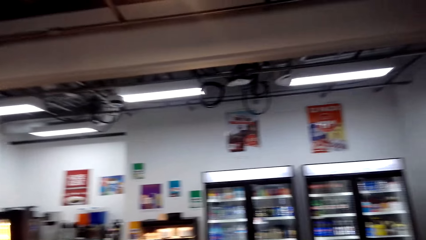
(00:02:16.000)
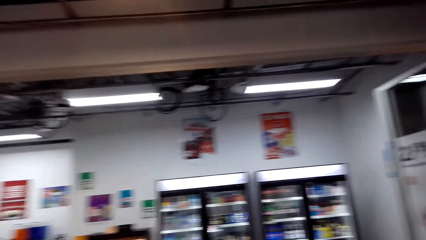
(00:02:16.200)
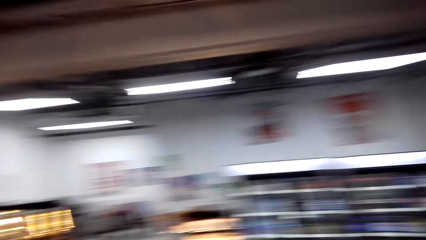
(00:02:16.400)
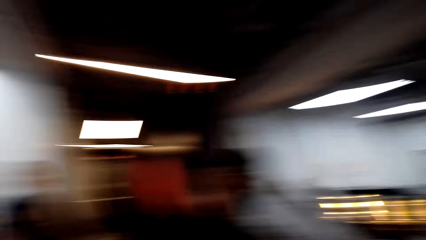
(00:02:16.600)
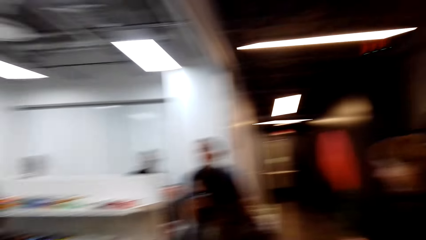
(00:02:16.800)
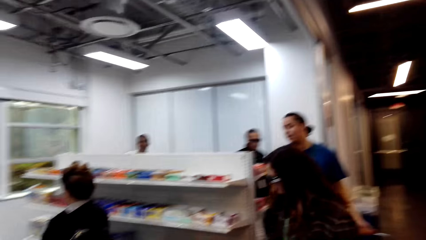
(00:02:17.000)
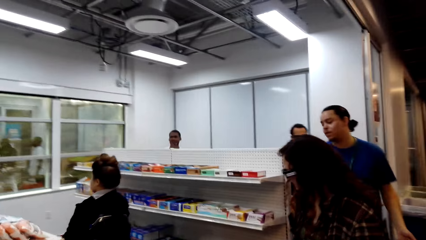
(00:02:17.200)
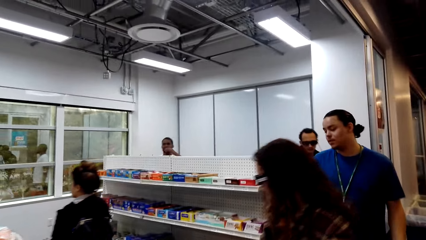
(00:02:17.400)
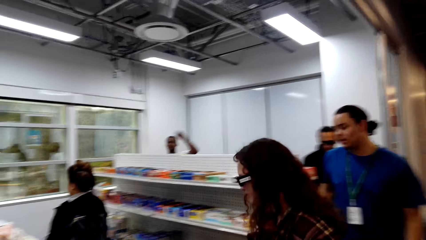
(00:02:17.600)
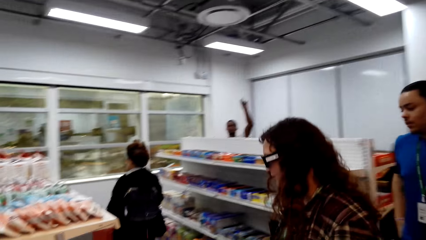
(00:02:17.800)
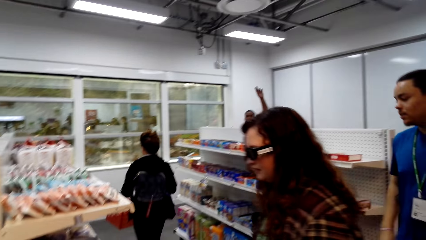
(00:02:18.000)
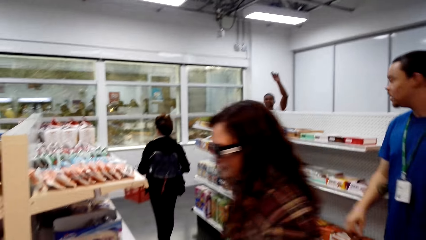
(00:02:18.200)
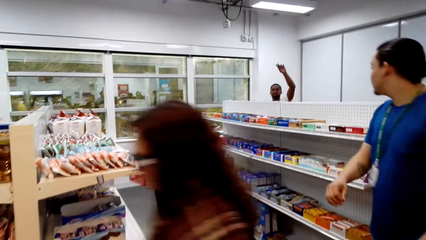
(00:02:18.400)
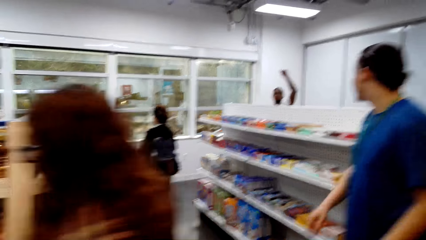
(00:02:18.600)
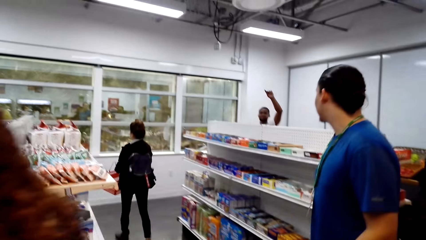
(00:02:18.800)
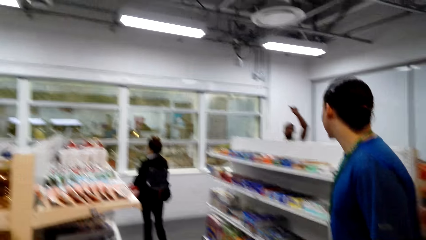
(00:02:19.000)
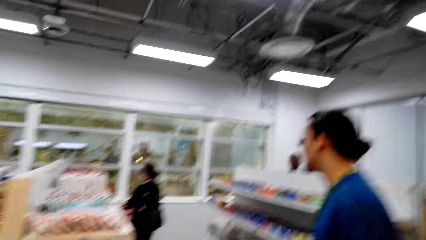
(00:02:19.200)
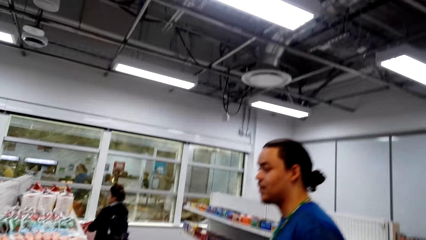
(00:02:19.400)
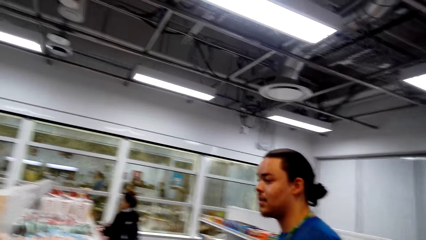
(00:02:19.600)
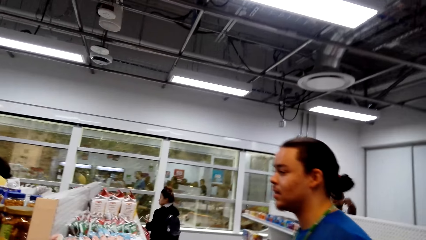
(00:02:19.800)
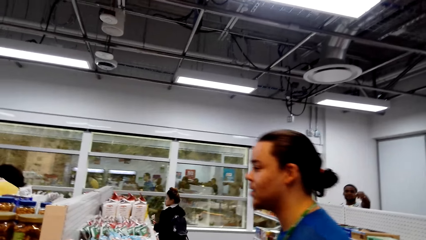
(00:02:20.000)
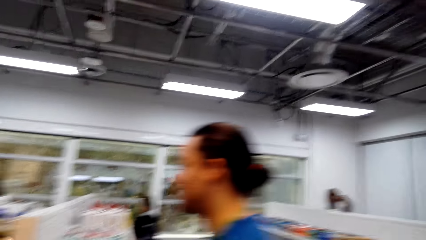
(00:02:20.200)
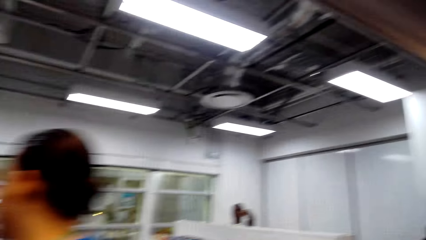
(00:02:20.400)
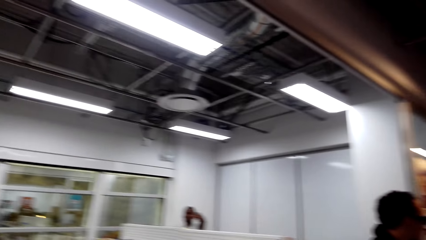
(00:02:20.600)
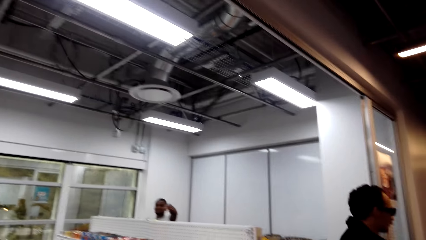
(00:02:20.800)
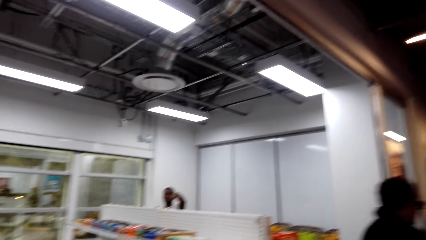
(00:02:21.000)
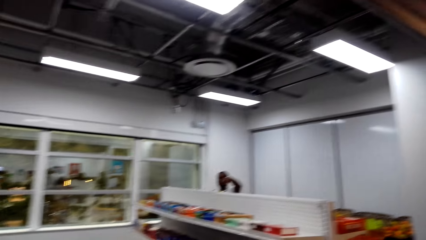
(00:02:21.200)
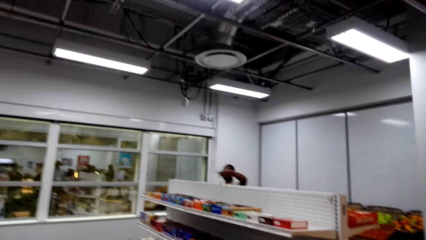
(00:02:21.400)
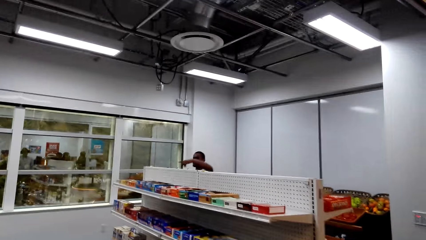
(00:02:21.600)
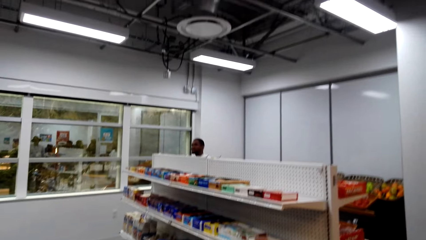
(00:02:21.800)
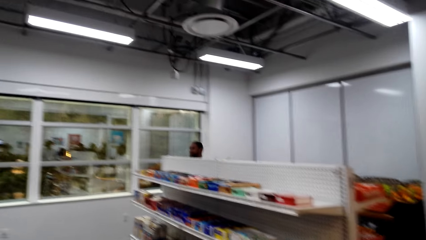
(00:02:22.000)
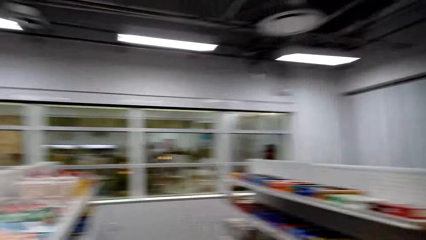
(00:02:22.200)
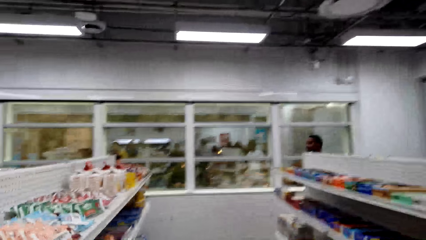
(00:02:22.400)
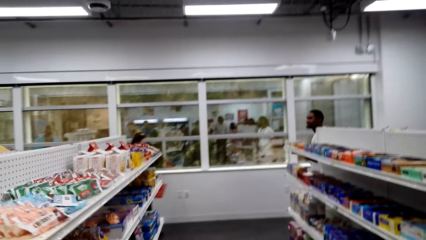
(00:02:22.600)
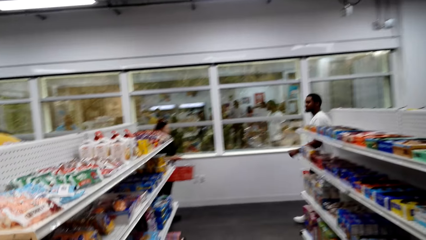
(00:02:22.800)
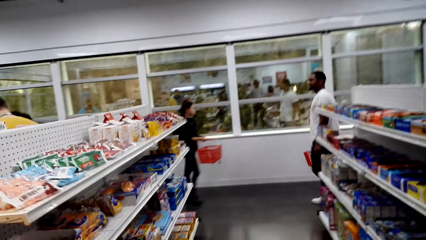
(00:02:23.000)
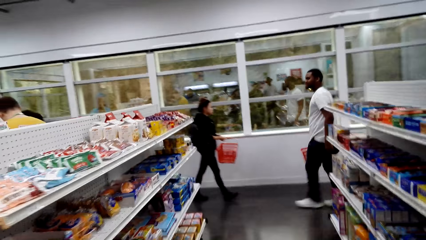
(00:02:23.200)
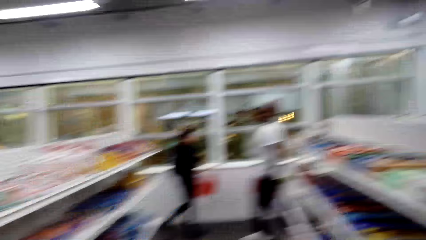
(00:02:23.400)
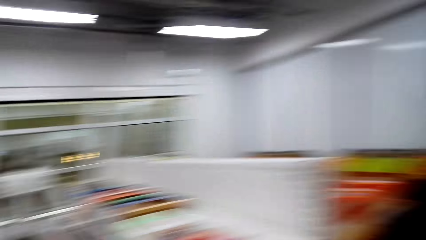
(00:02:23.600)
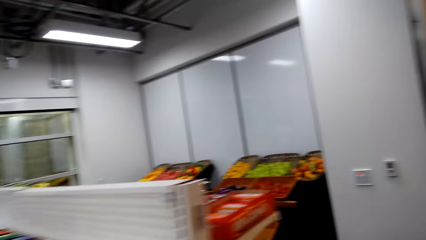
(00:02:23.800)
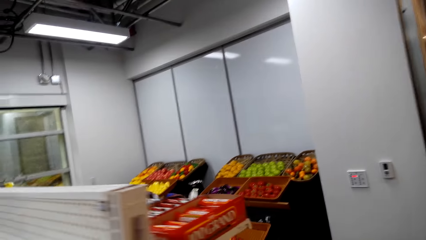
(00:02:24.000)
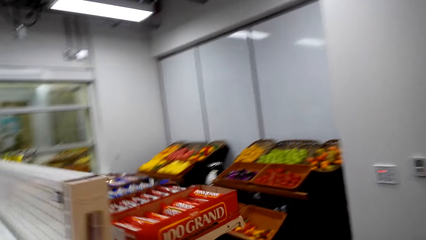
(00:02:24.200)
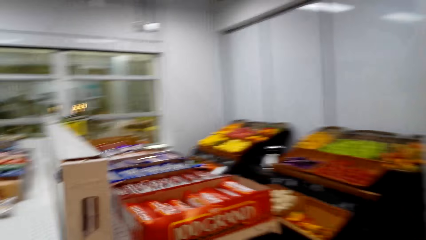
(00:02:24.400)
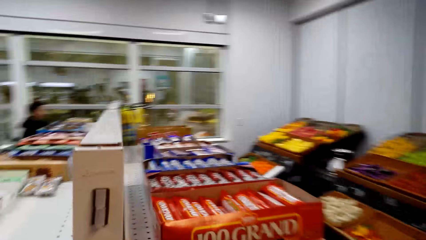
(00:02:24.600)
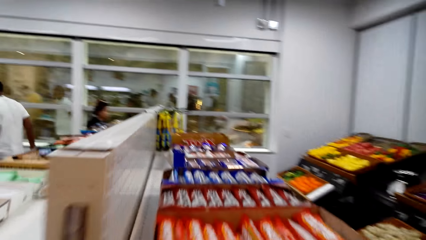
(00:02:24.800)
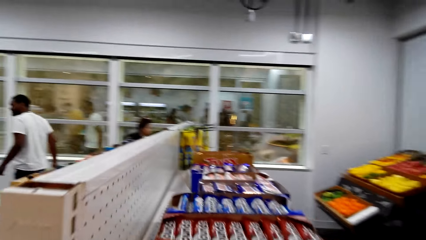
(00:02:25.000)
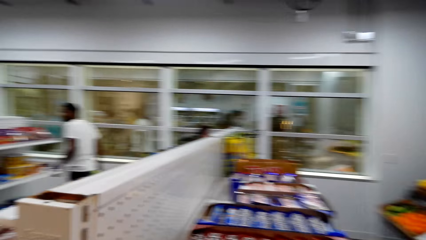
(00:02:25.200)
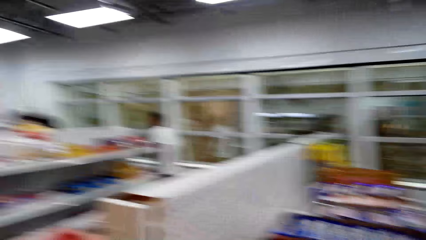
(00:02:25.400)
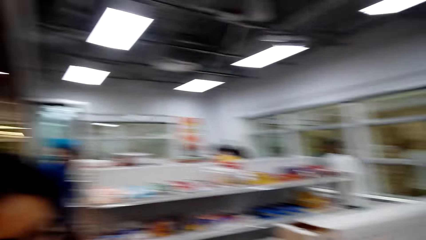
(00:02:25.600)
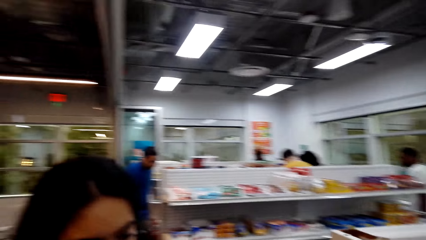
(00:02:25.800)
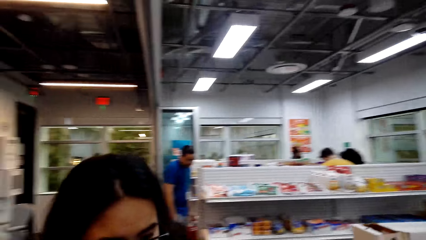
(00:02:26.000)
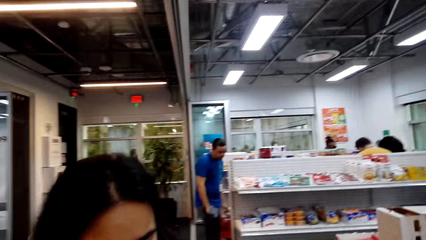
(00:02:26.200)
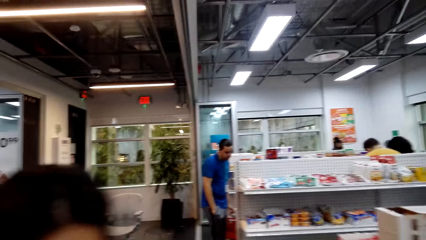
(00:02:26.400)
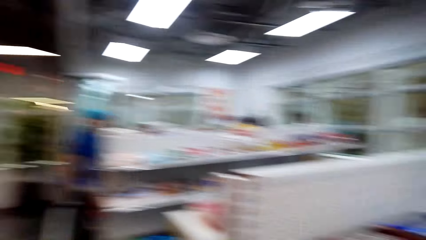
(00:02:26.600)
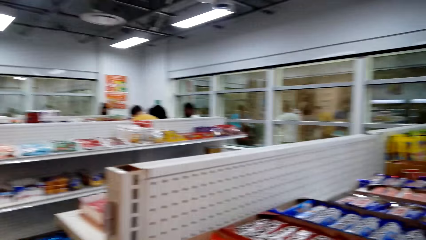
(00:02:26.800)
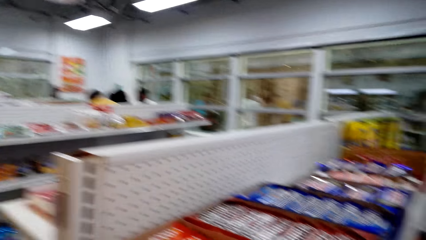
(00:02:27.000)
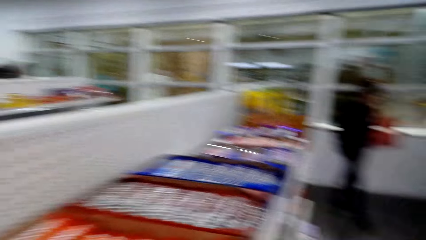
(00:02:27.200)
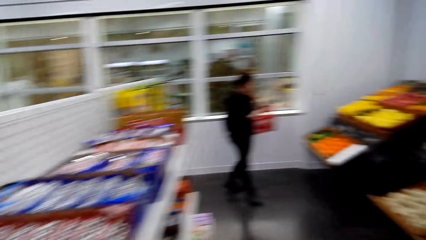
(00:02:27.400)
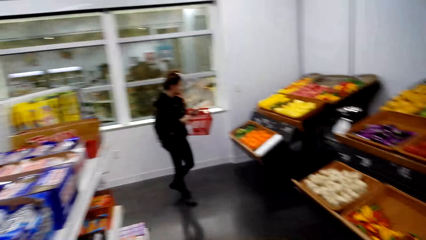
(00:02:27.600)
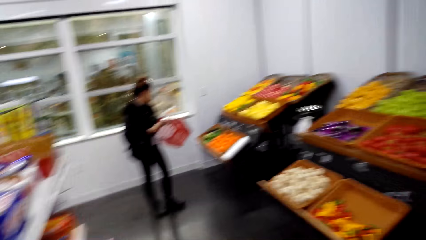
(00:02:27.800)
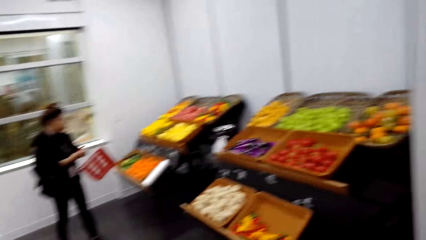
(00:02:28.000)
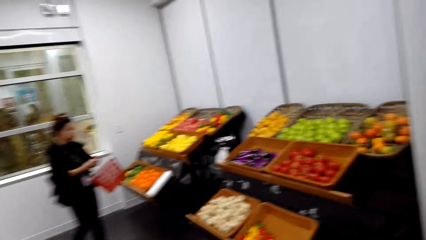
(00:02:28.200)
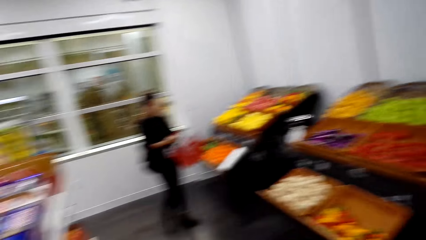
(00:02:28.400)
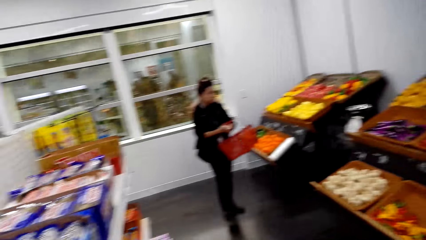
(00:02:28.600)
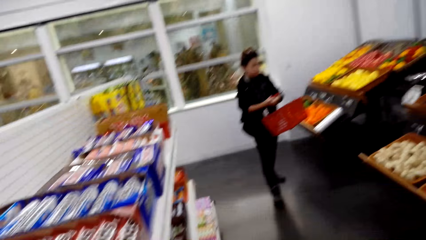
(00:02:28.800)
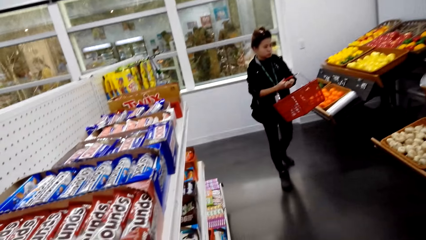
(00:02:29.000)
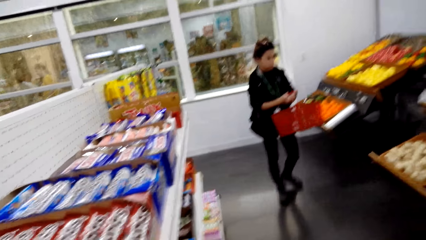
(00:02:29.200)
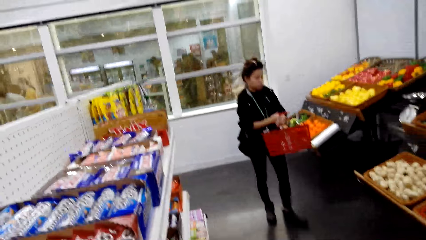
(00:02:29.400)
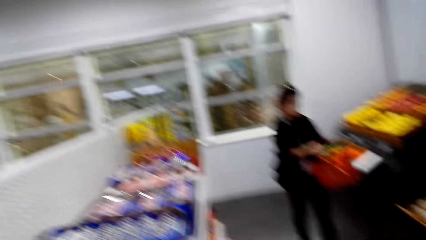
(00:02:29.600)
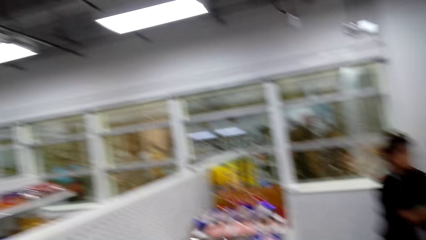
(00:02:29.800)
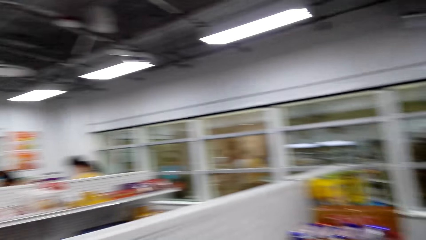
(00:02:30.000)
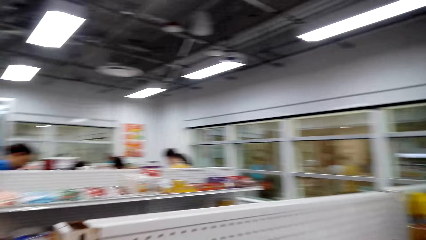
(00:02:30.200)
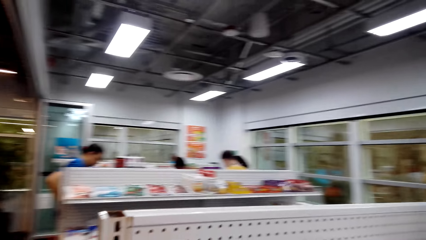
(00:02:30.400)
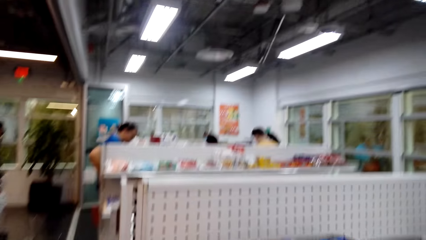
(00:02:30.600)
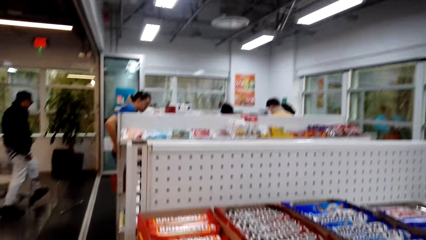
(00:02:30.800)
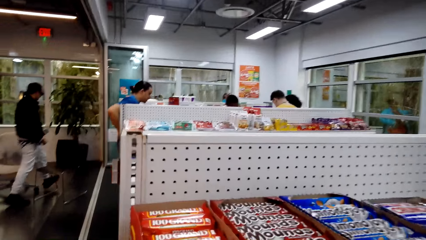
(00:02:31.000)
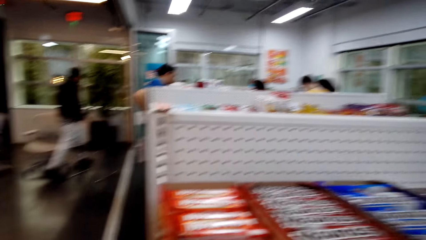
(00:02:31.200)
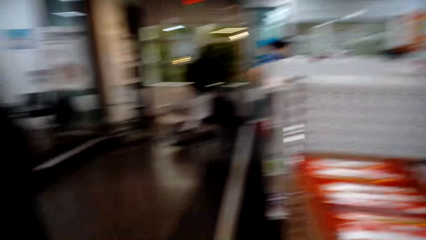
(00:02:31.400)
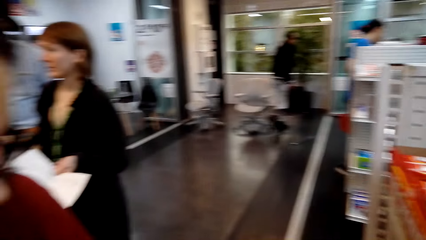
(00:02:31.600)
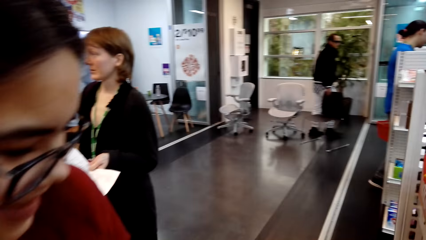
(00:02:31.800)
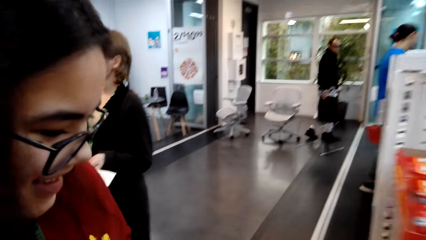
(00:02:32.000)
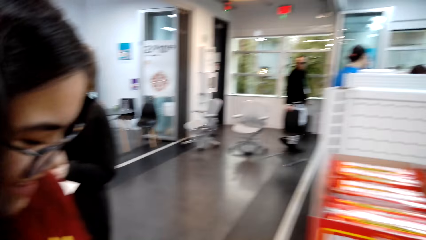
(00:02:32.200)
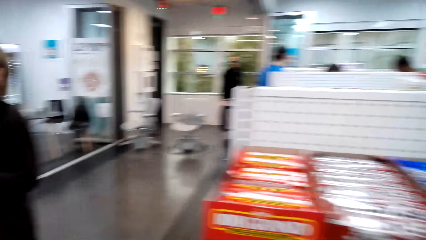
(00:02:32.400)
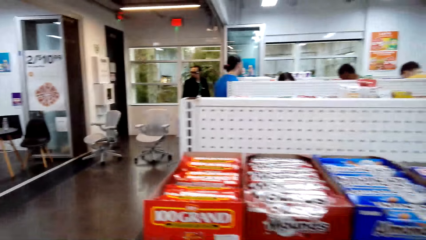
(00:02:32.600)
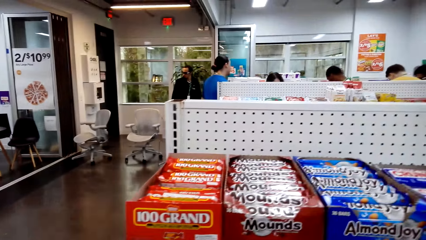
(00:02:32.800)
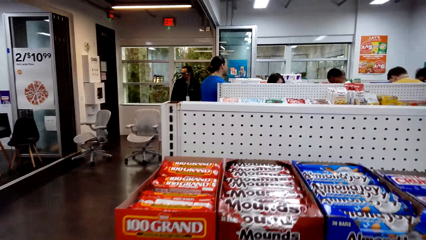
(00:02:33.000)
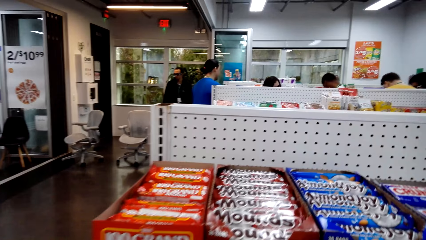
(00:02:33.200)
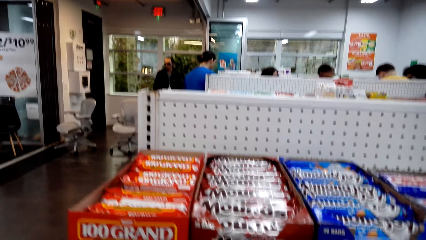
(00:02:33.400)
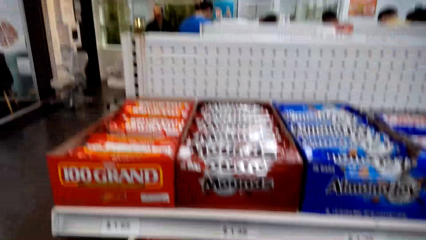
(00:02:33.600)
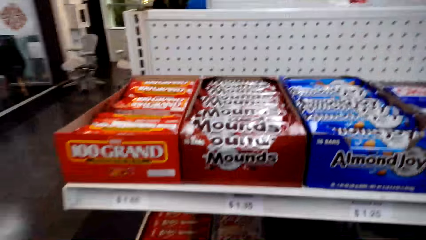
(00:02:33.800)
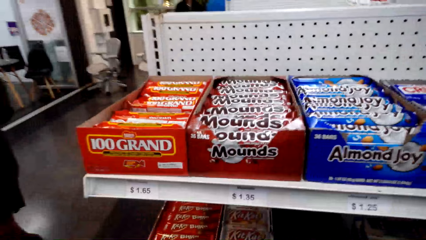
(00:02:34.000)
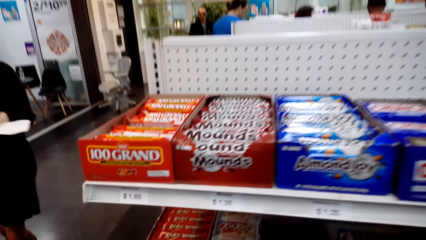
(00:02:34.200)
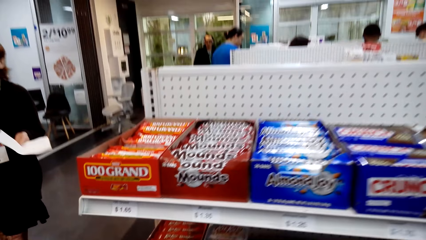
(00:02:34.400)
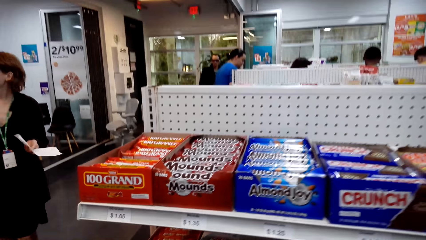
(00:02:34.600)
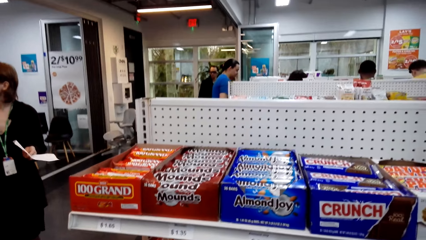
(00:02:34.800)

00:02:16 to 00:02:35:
A woman talks. The camera wearer speaks. They move. They talk to the woman while walking. The woman talks. The camera wearer looks at items on shelves. They speak to the woman.
